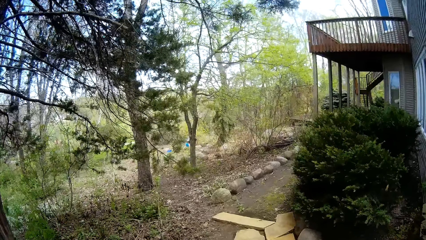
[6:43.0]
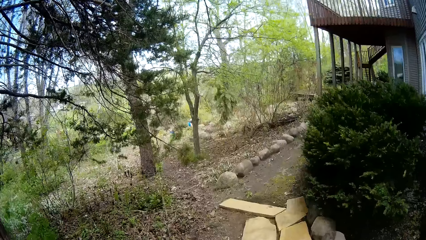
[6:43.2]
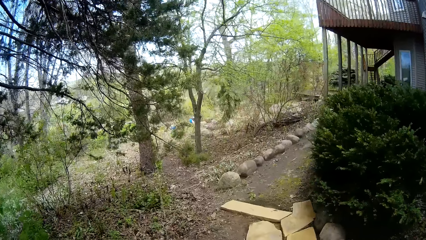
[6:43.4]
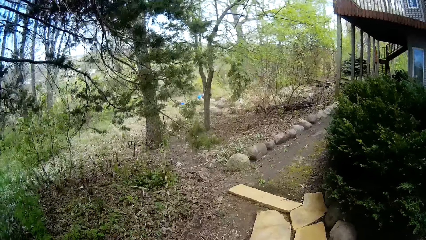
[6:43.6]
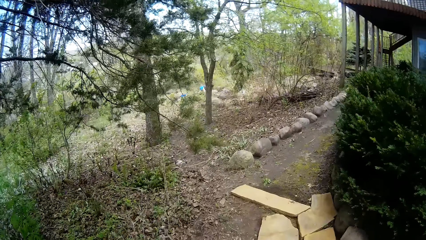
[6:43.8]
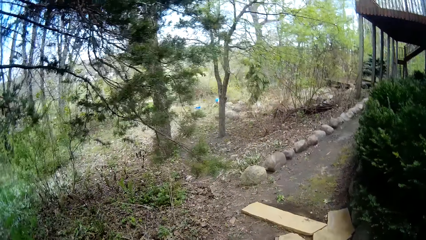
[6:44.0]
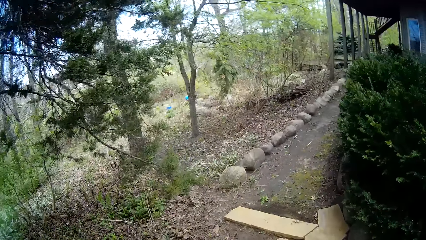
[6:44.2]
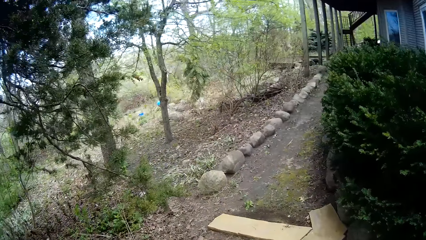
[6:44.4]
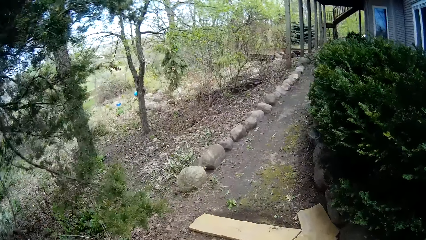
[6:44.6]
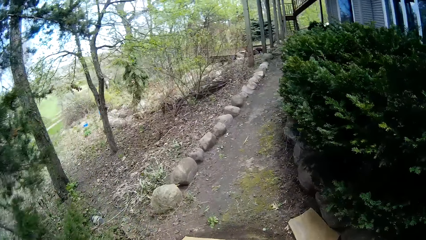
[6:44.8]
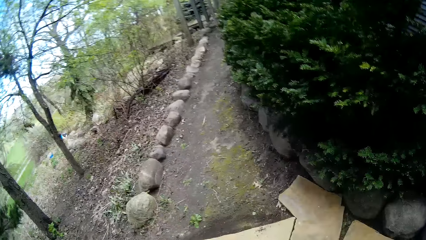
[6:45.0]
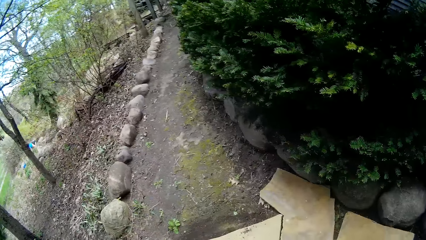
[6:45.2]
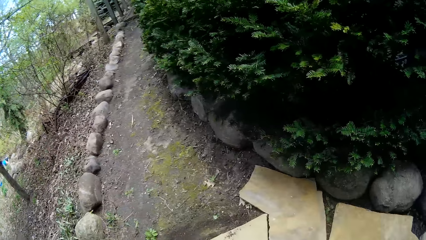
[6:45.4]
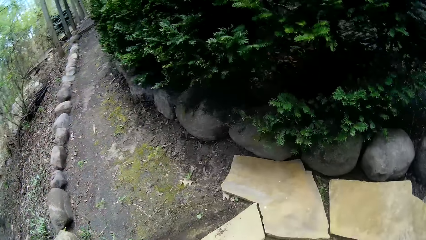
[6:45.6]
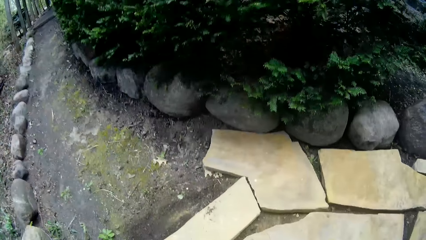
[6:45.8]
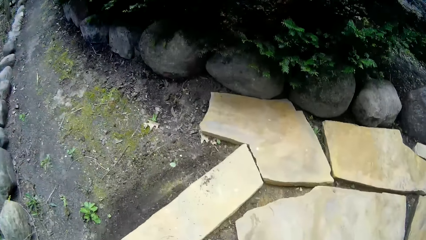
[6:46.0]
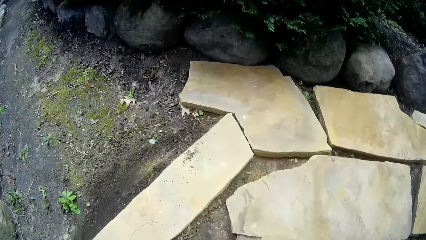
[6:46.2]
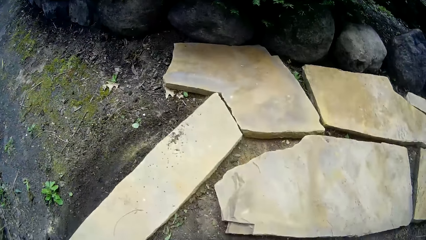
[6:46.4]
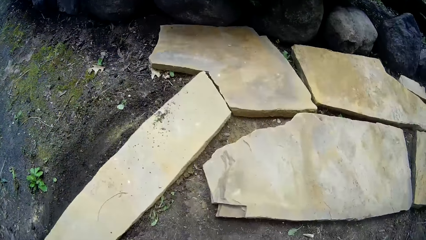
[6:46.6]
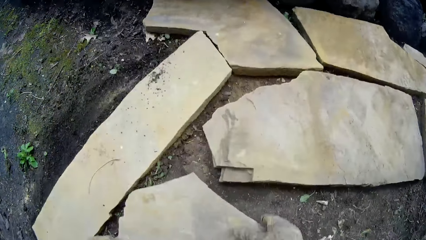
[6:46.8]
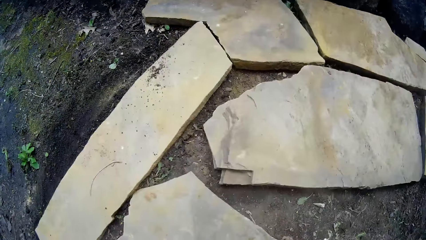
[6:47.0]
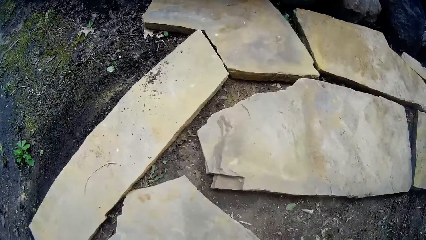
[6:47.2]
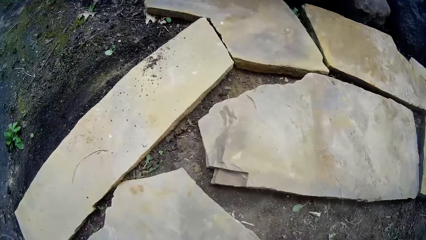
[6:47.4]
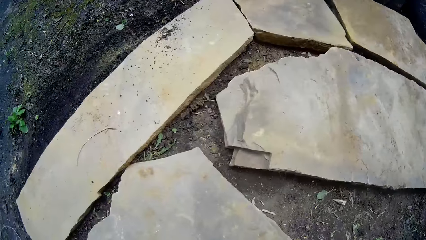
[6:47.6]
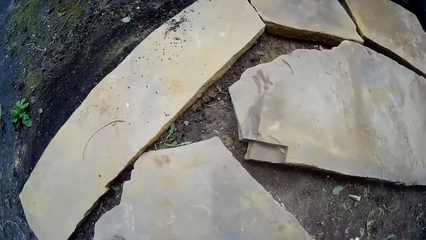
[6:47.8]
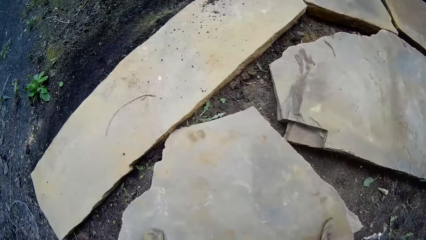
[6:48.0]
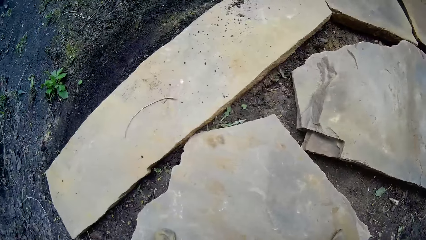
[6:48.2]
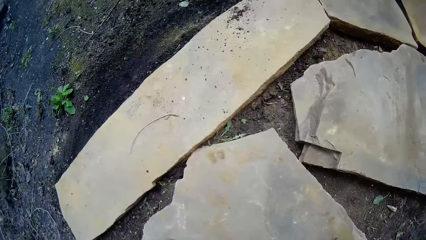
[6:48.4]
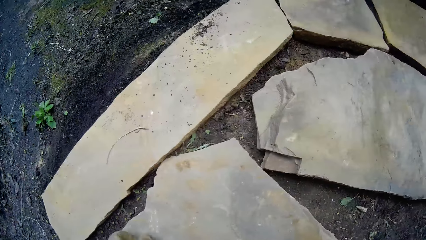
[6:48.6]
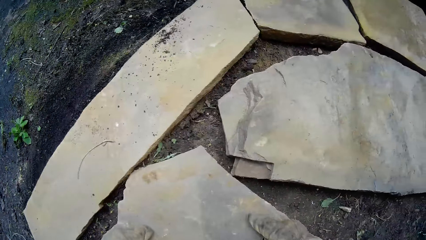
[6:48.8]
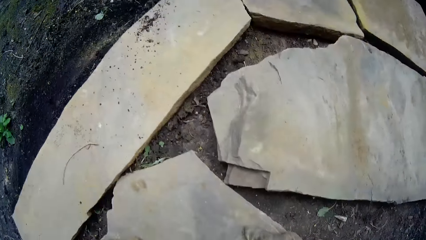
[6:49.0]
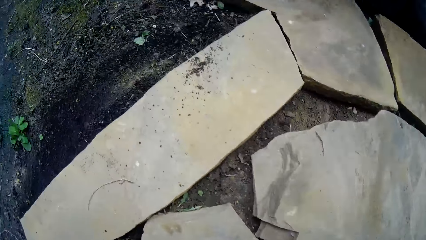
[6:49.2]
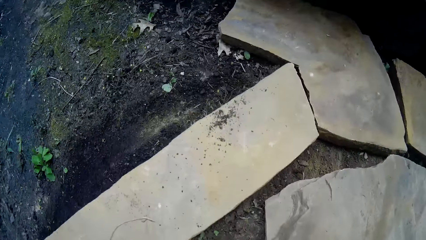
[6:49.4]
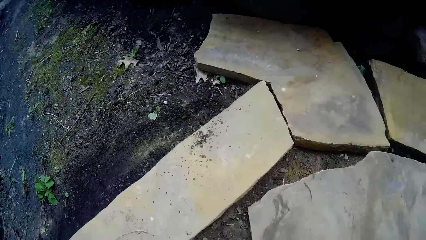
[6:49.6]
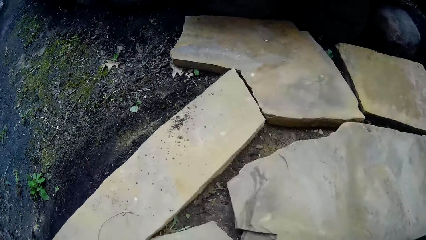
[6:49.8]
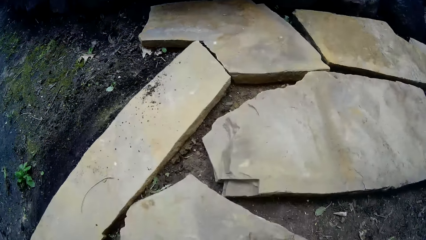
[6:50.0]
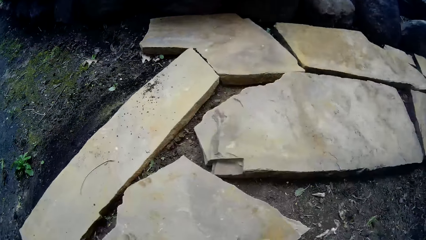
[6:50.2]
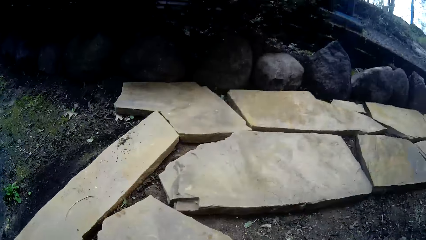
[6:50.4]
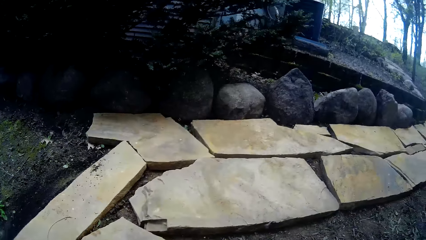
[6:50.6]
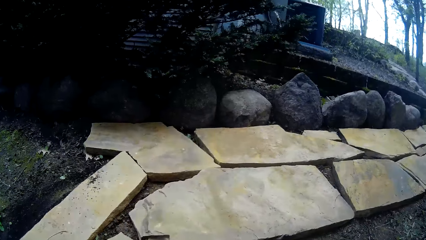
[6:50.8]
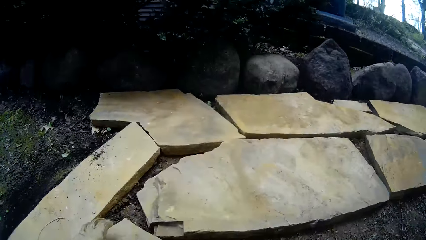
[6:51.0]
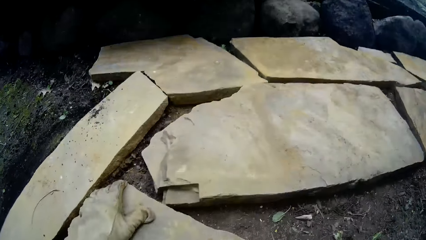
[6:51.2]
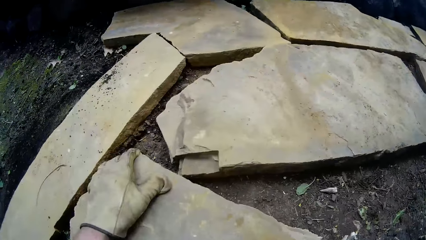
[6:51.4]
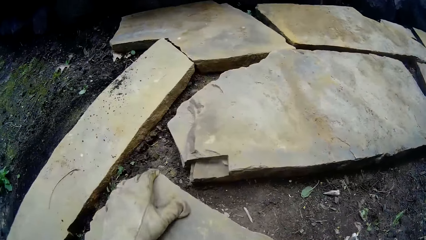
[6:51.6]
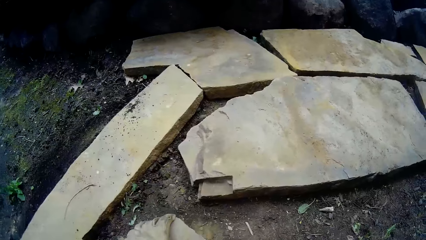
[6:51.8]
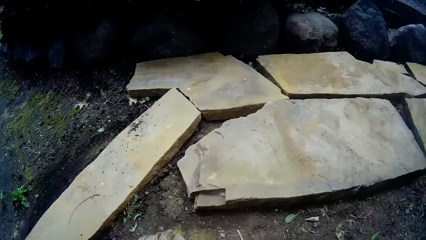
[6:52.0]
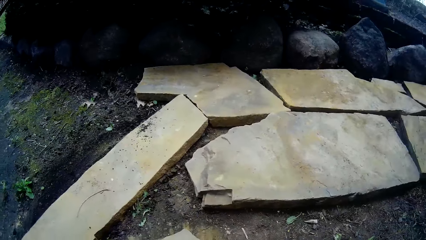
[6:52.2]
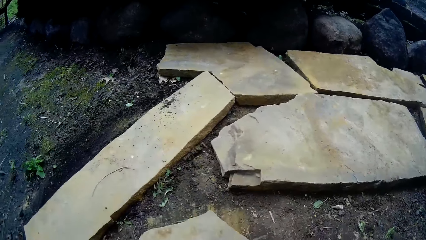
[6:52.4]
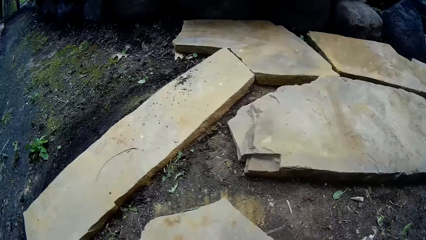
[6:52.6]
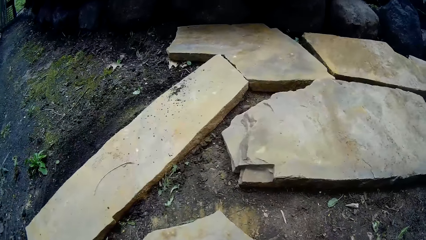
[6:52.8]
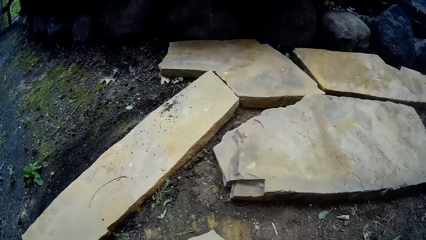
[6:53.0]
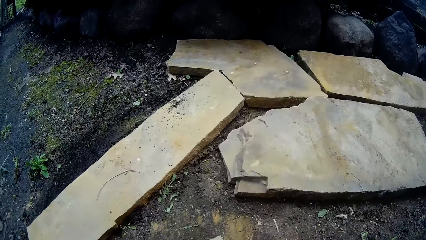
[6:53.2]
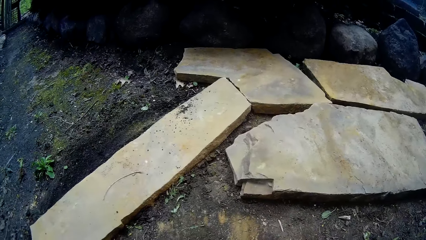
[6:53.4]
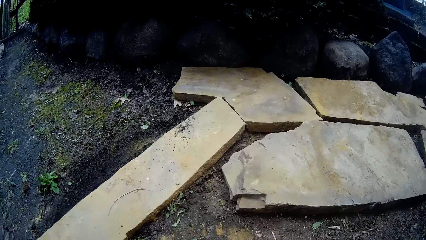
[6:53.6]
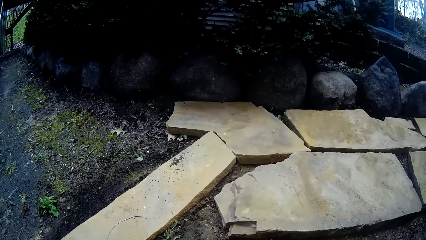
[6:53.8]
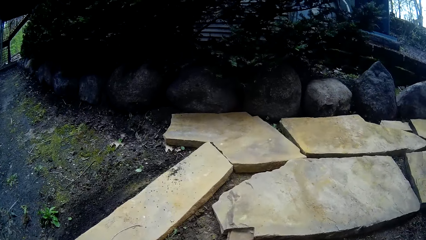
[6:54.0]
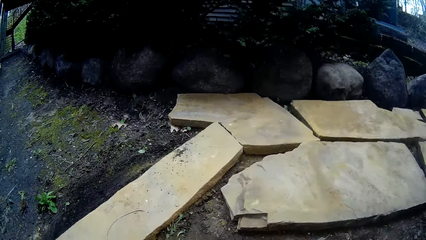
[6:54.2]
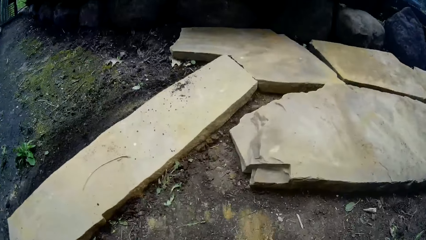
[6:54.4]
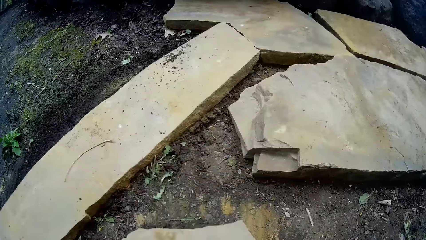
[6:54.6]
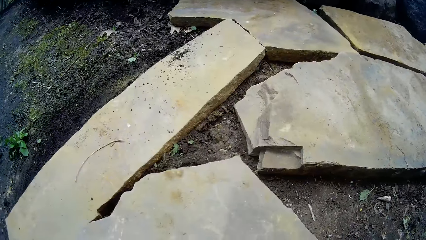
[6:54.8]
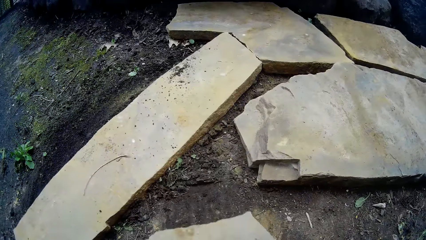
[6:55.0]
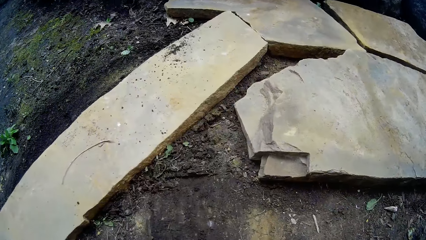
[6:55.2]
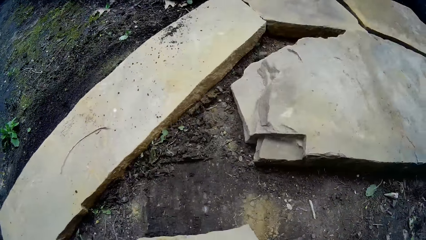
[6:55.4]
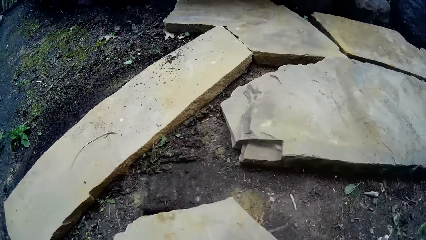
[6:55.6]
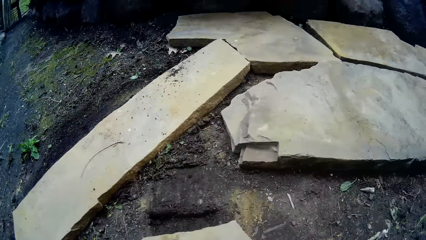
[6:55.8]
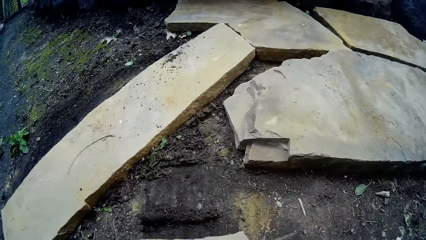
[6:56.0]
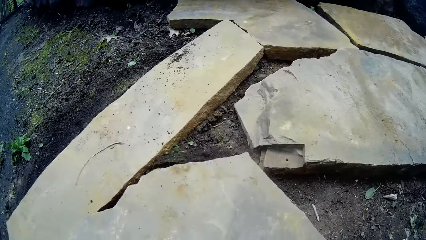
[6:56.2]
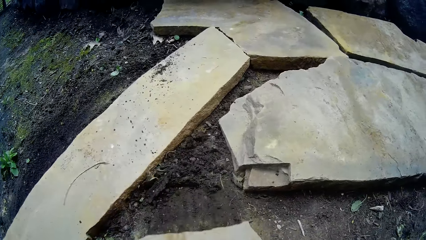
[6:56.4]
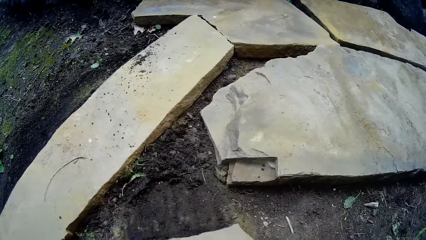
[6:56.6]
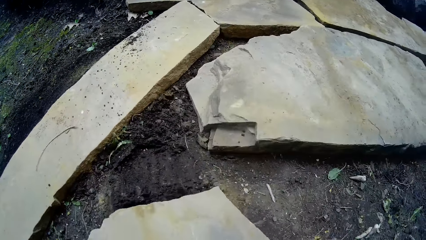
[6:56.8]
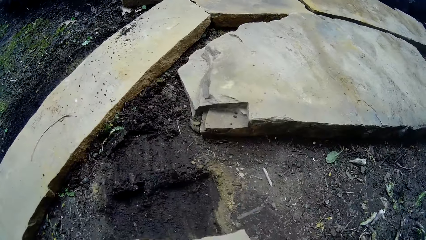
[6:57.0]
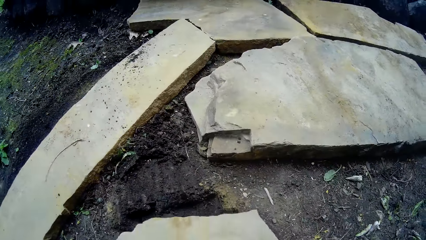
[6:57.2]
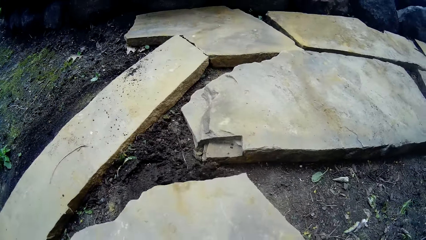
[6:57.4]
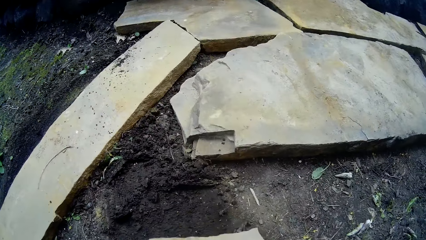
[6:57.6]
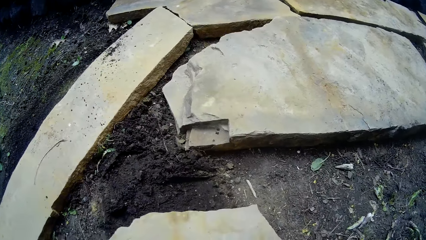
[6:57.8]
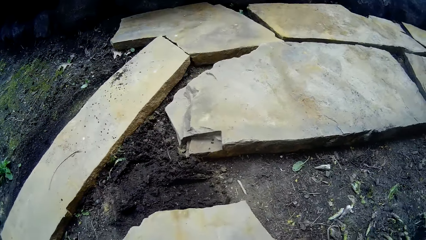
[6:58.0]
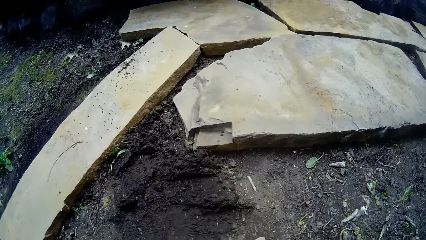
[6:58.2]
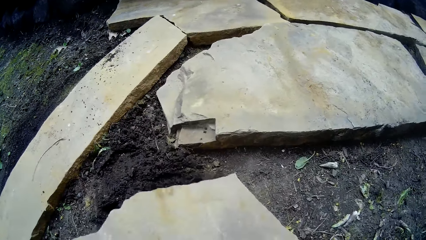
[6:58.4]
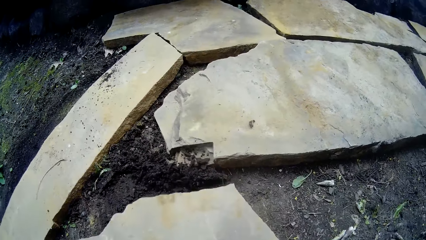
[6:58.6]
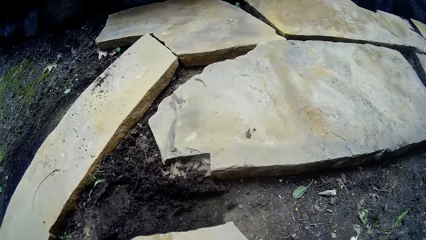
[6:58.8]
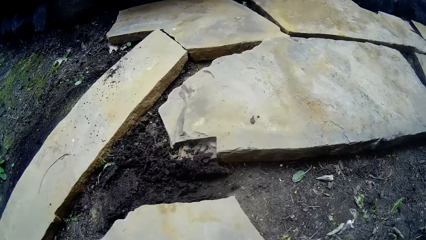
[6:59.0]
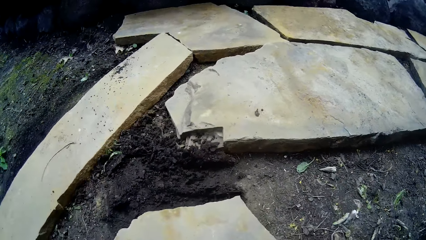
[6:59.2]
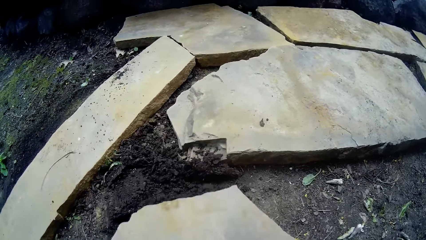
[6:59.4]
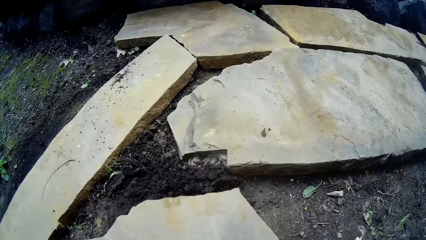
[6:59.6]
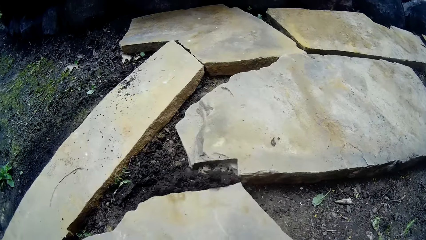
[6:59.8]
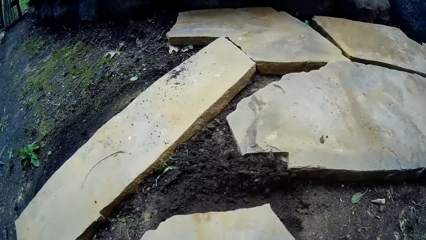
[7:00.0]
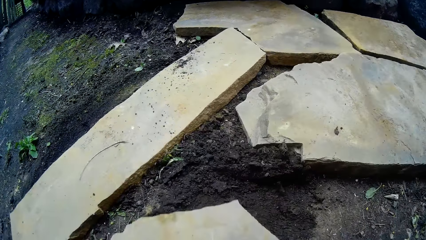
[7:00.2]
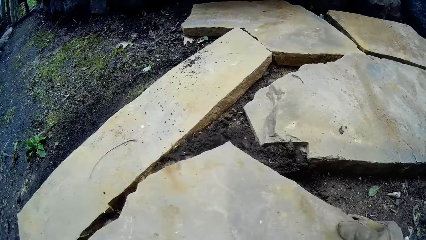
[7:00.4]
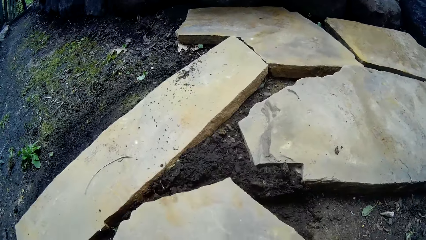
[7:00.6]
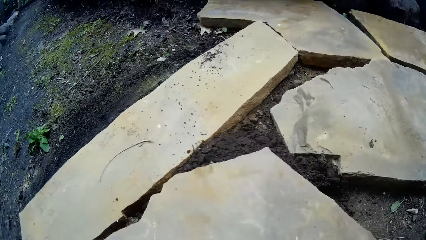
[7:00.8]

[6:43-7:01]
The camera wearer drops a cobble or rock on the ground with both hands. They move around the area. They scrub on the ground with the rock. They dig the ground with the cobblestone with both hands.
